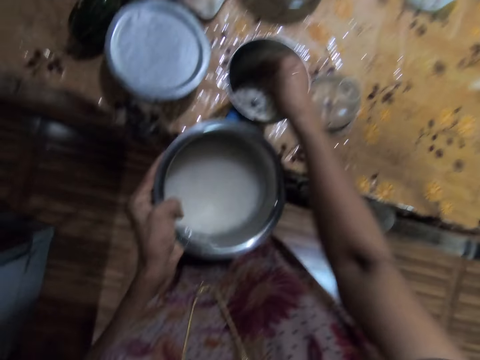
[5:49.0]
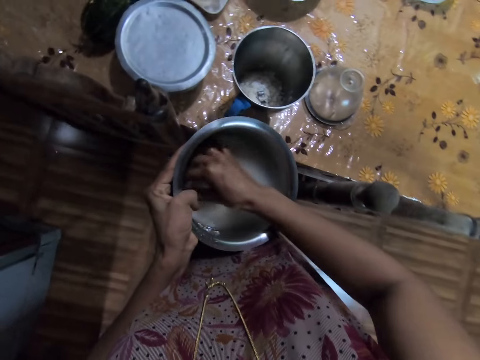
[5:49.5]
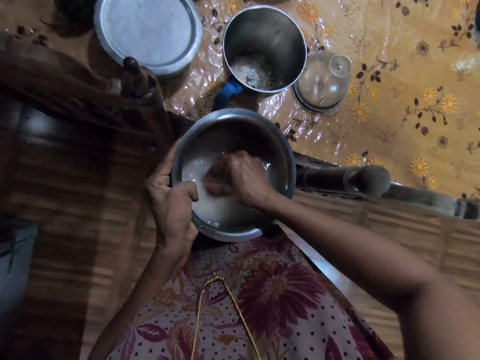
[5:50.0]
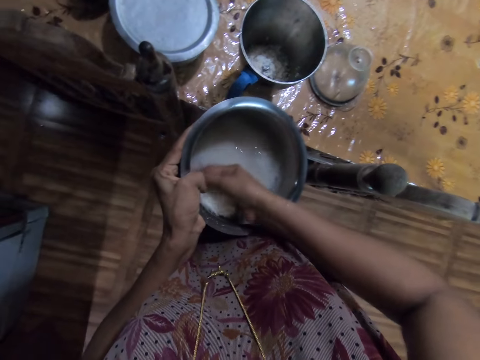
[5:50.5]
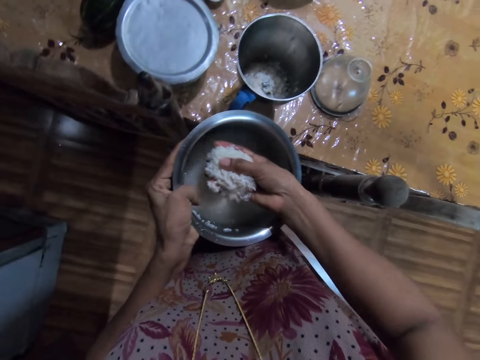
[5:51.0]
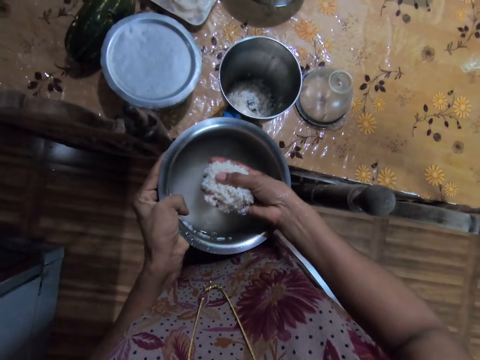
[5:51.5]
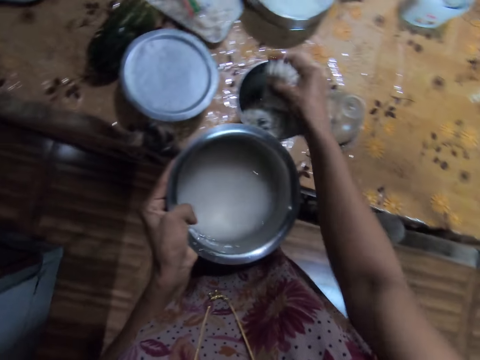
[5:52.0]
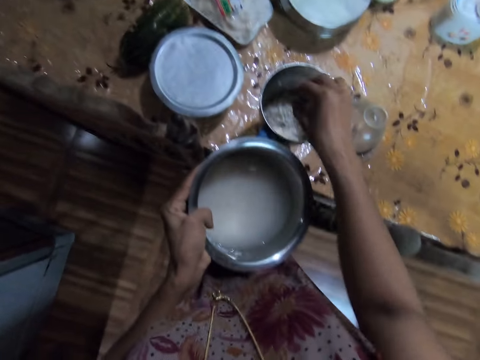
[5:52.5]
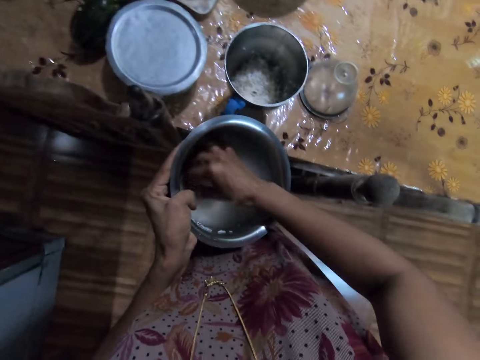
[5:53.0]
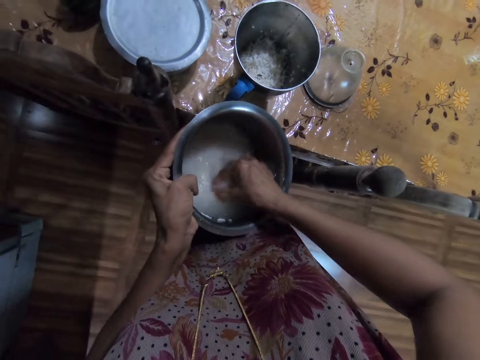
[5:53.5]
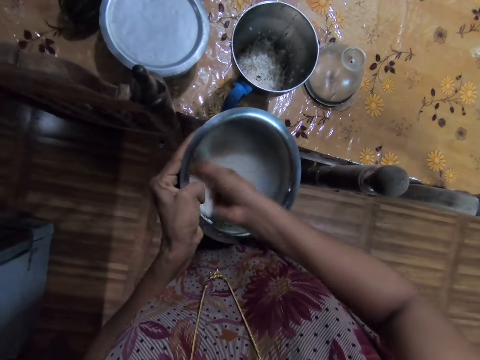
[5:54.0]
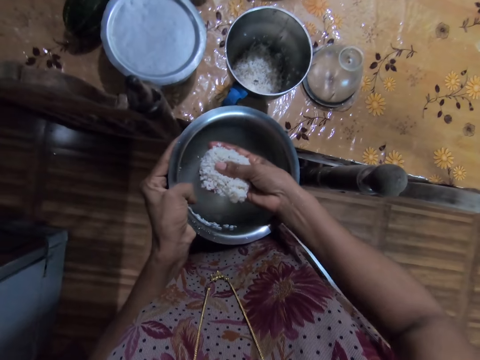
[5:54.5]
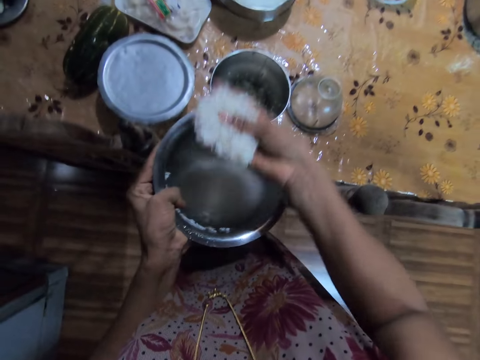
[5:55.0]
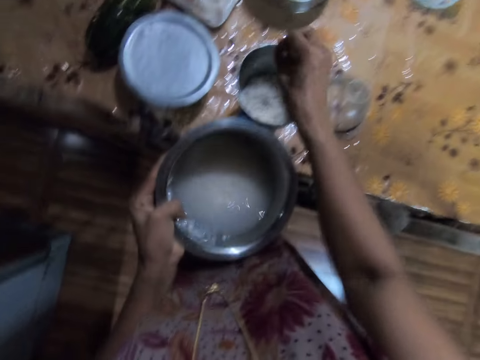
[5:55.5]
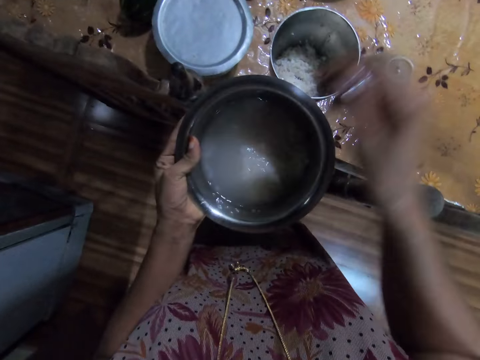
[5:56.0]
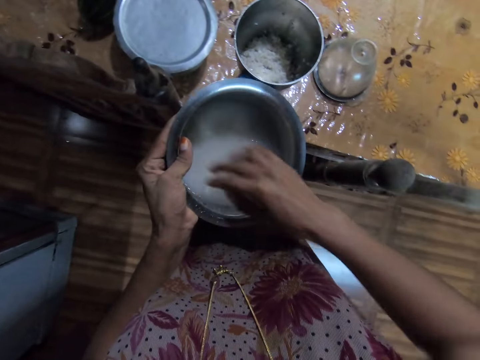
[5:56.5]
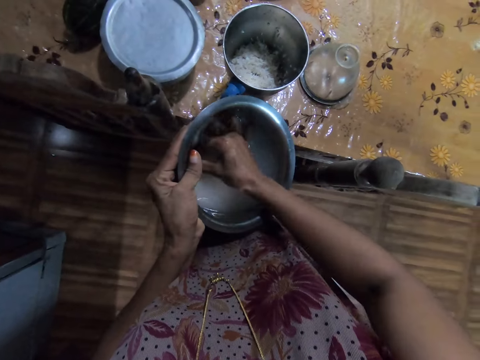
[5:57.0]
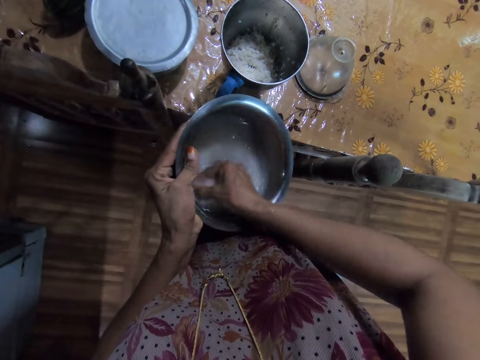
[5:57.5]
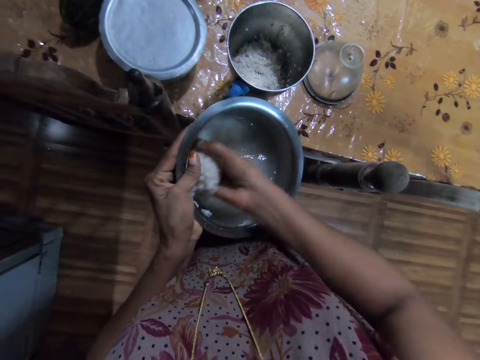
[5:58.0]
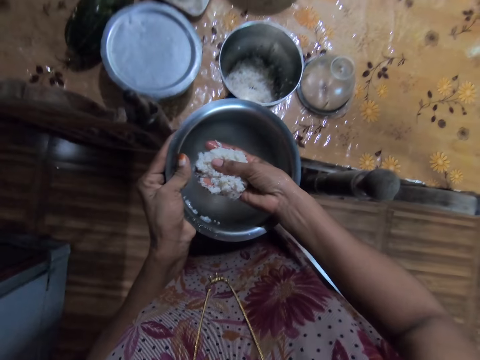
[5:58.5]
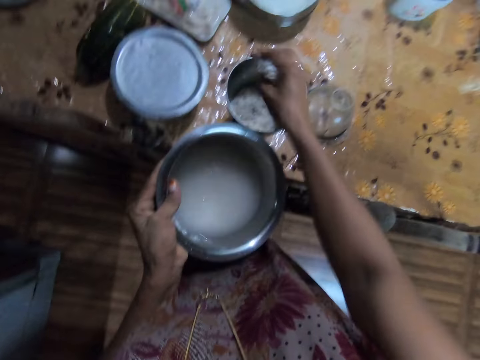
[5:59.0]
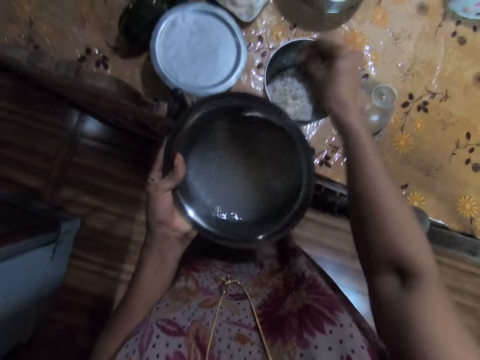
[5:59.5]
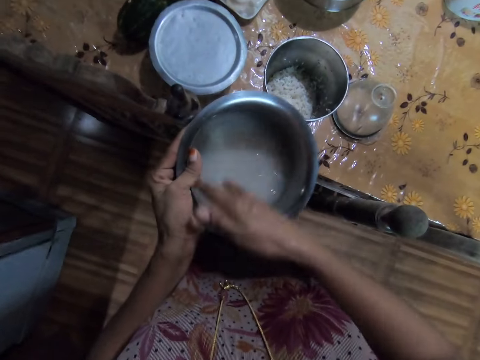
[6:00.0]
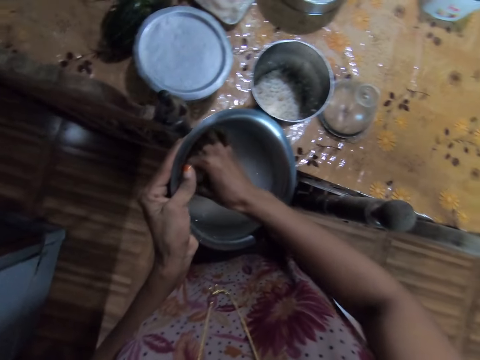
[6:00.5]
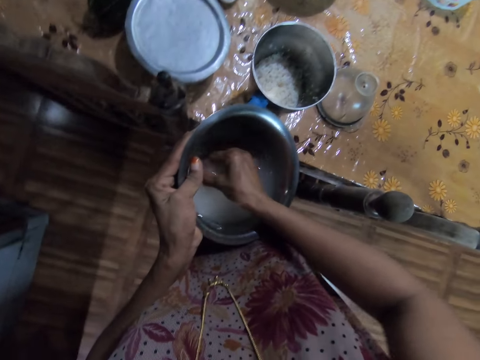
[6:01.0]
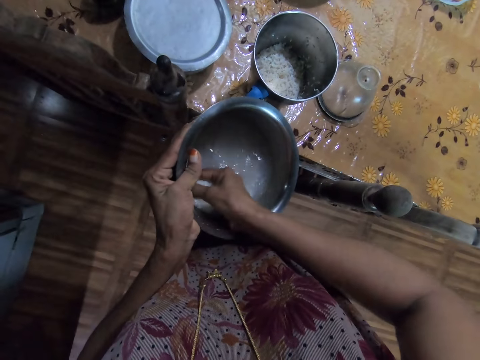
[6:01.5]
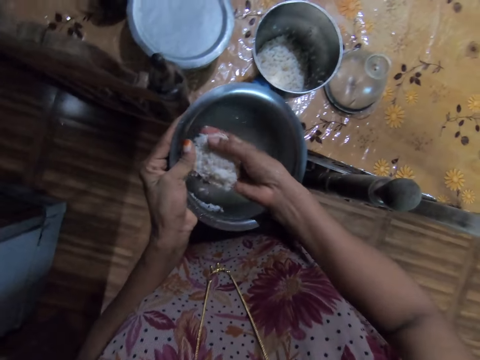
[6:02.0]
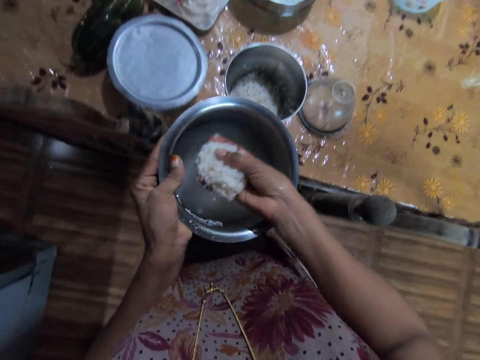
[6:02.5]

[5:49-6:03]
The camera wearer scoops the rice from the bowl. They put the rice inside the blender cup. They scoop the rice from the bowl. They put the rice inside the blender cup. They scoop the rice from the bowl. They put the rice inside the blender cup. They scoop the rice from the bowl.

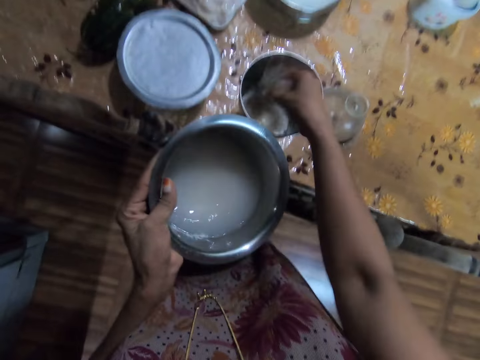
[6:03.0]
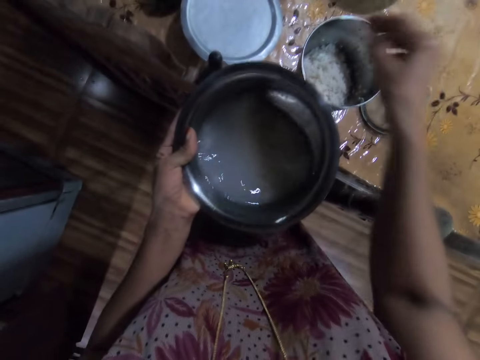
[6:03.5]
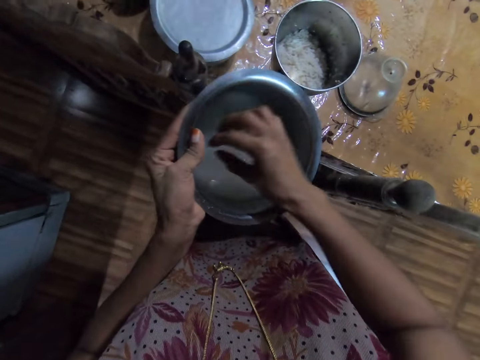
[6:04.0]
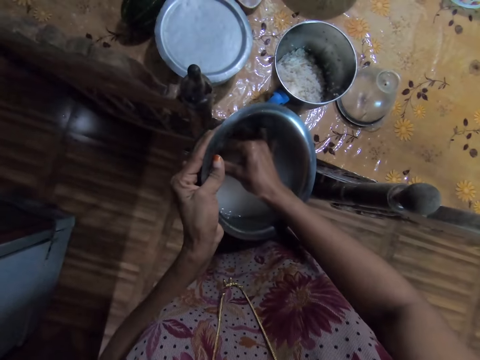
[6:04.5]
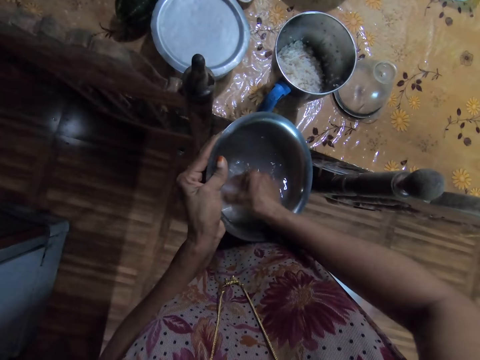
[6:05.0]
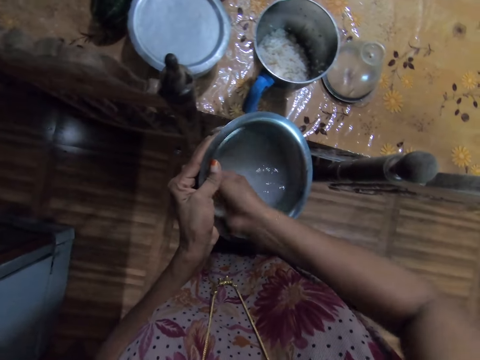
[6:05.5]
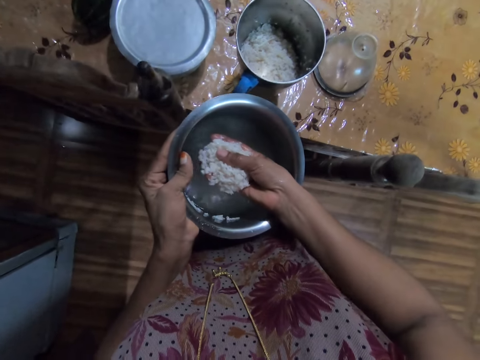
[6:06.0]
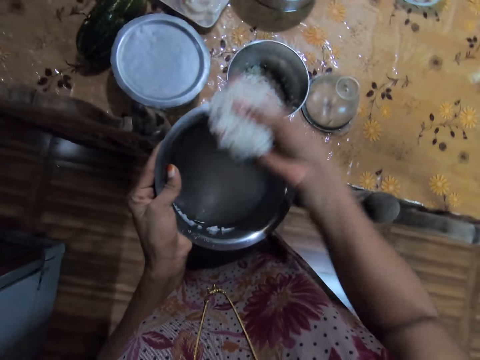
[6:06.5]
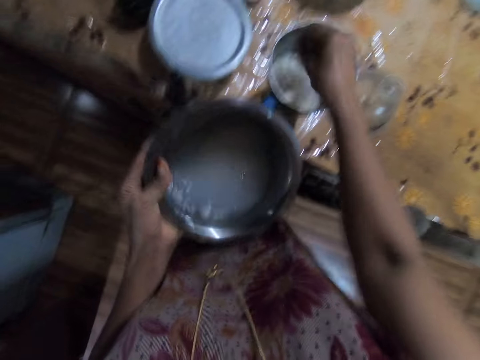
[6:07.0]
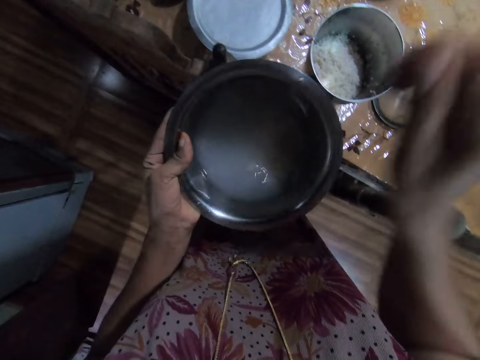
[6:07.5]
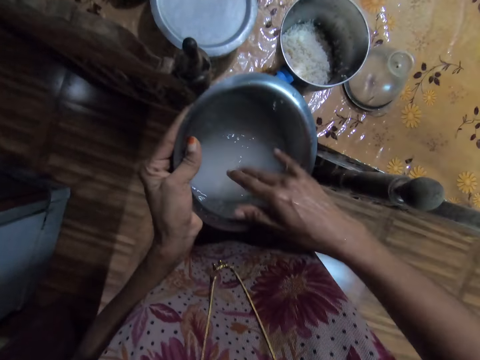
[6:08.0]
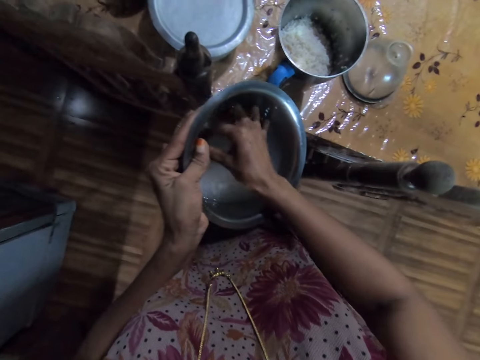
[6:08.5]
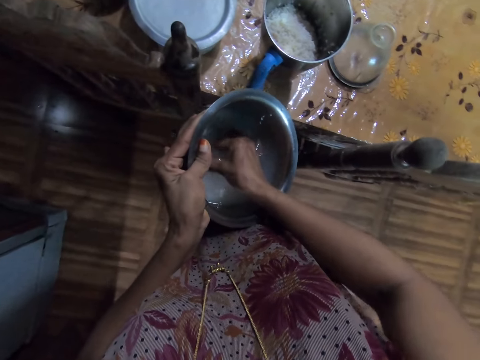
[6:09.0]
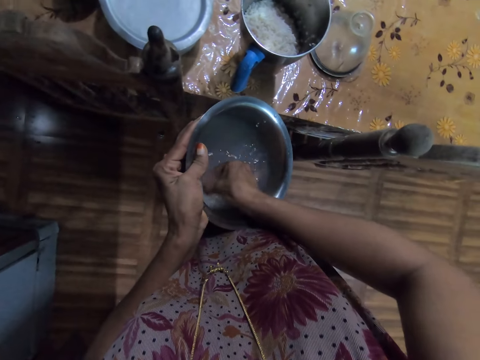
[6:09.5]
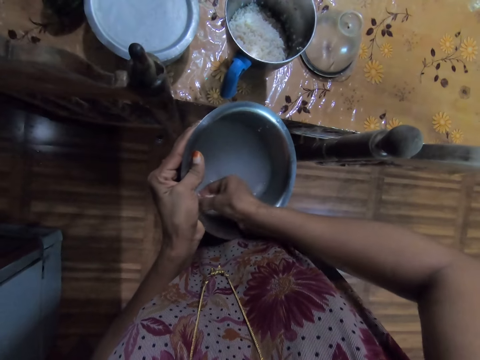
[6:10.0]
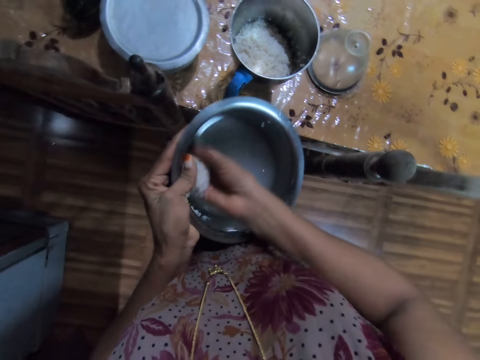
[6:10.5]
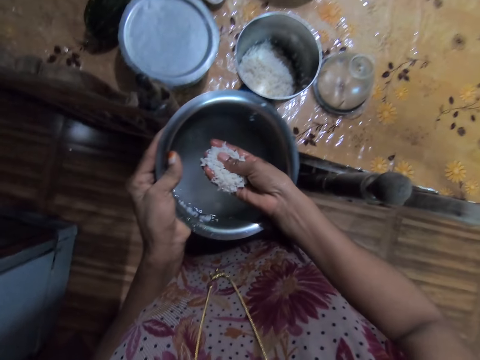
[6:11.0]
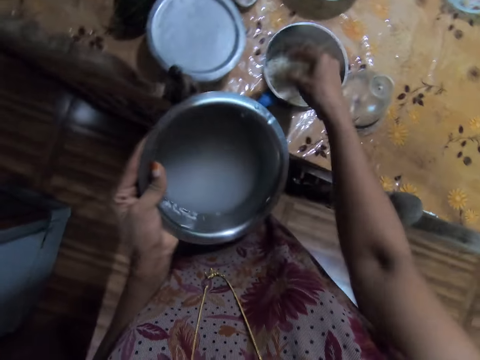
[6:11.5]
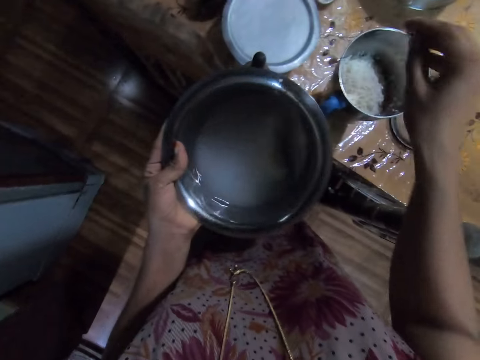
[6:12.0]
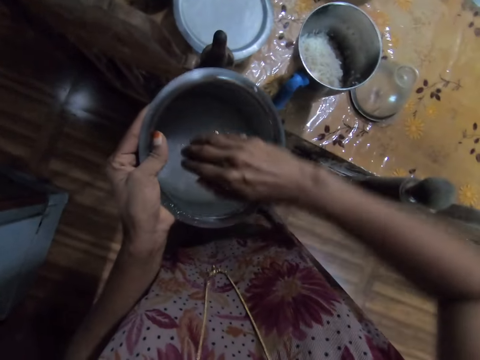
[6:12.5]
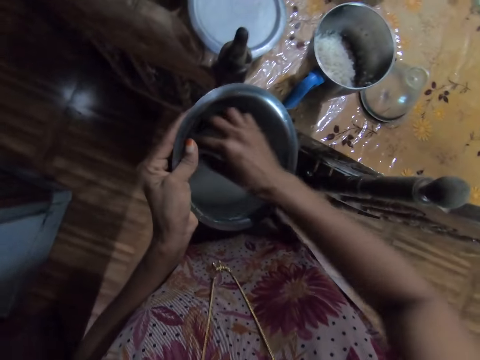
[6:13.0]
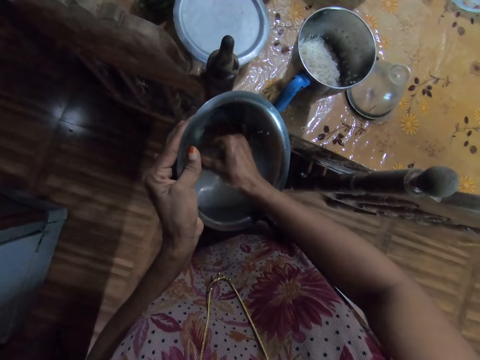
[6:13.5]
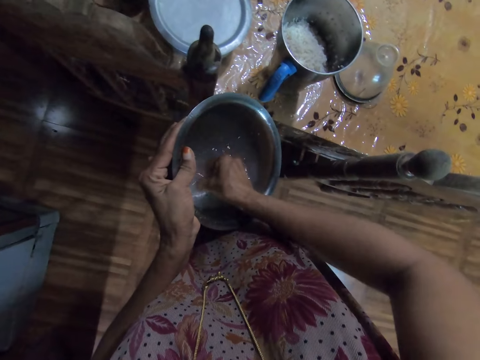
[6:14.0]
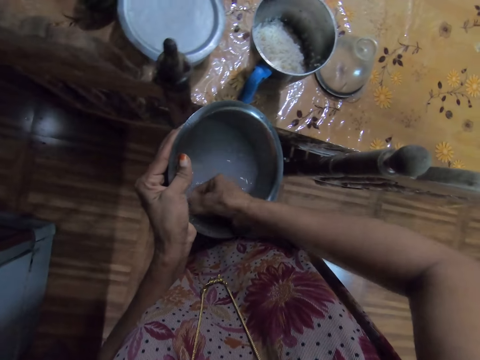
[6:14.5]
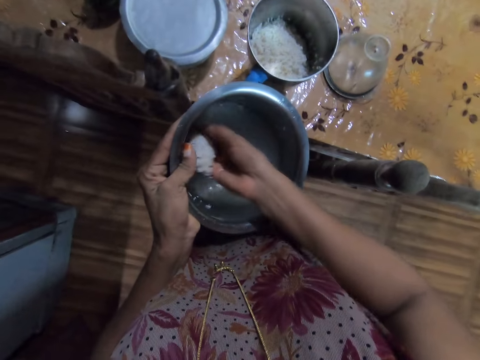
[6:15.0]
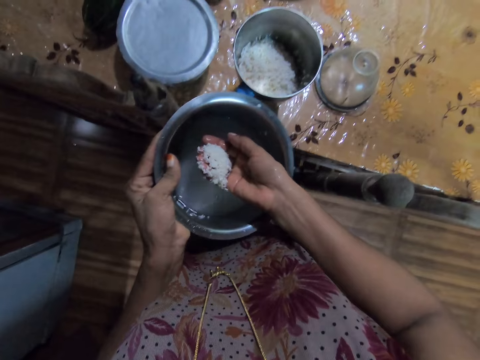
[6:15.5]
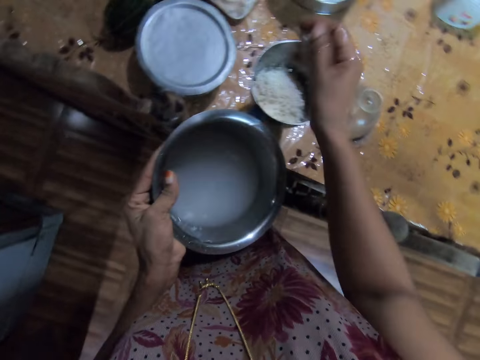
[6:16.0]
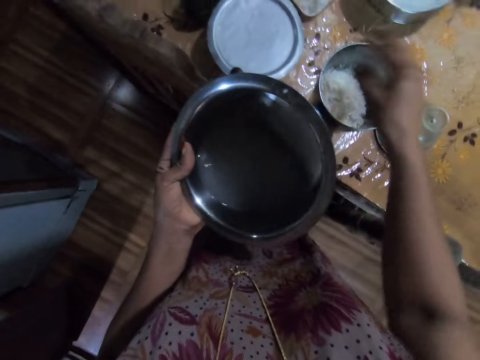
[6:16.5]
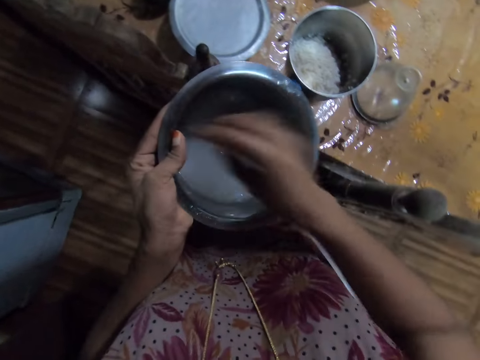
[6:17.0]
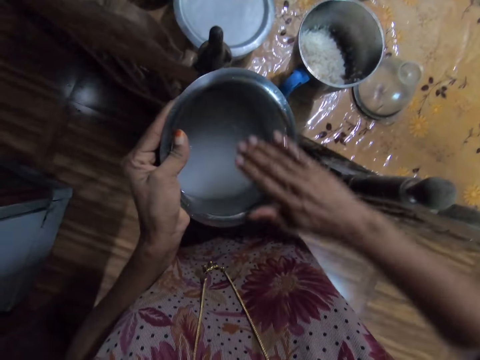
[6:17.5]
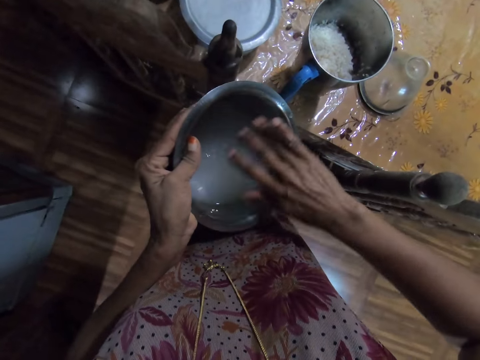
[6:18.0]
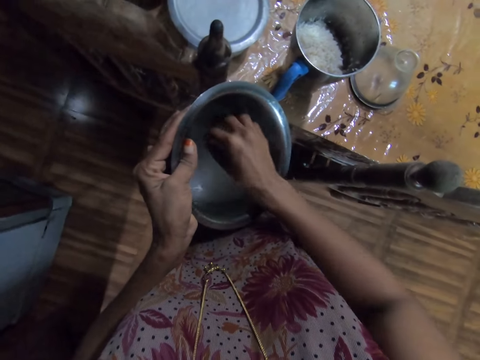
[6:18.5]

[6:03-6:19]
The camera wearer puts the rice inside the blender cup. They scoop the rice from the bowl. They put the rice inside the blender cup. They scoop the rice from the bowl. They put the rice inside the blender cup. They scoop the rice from the bowl. They put the rice inside the blender cup.
